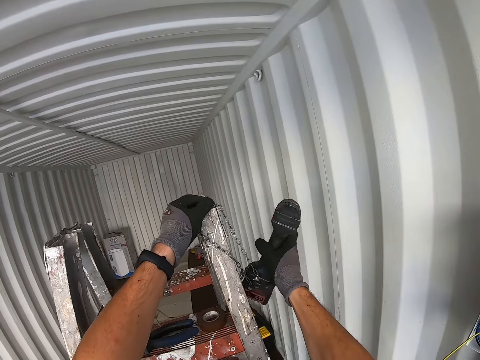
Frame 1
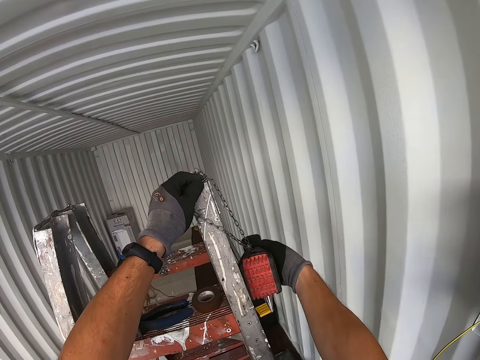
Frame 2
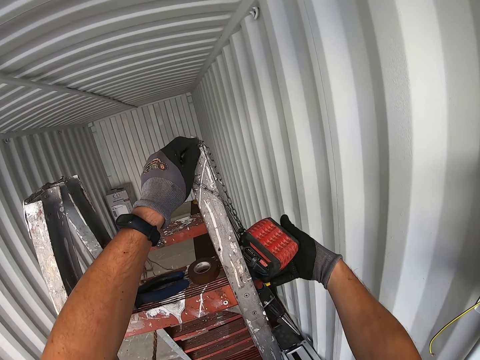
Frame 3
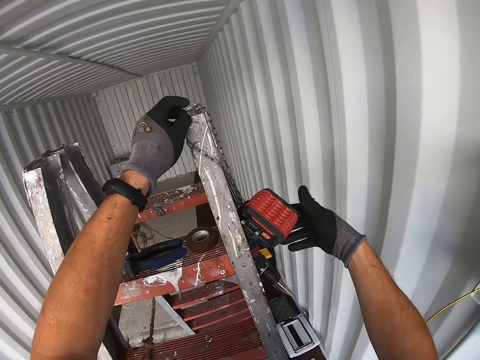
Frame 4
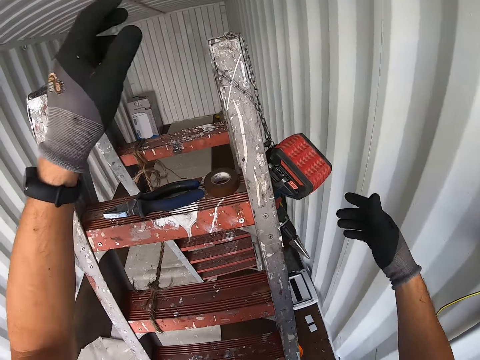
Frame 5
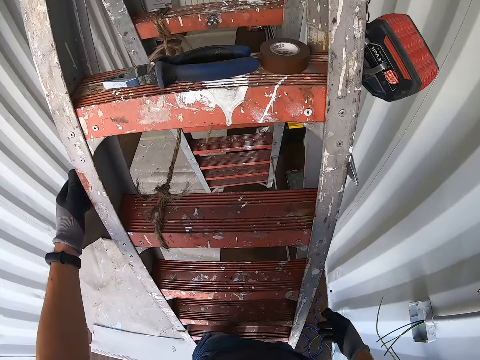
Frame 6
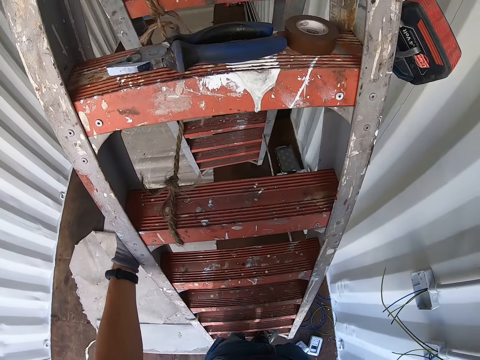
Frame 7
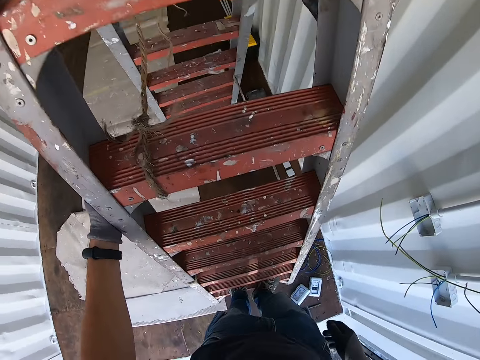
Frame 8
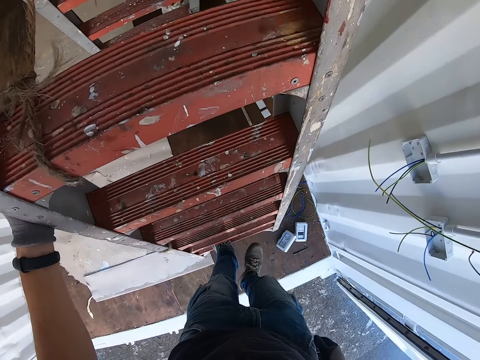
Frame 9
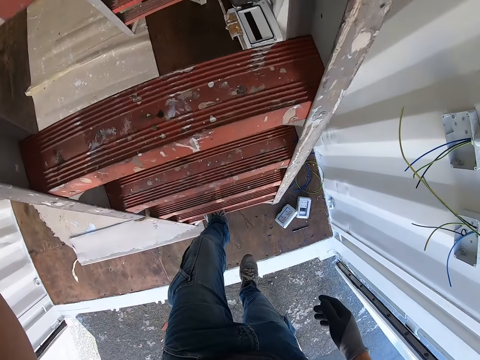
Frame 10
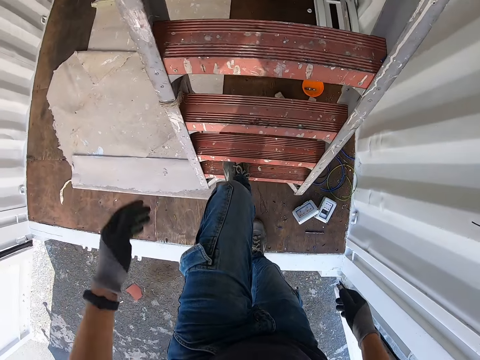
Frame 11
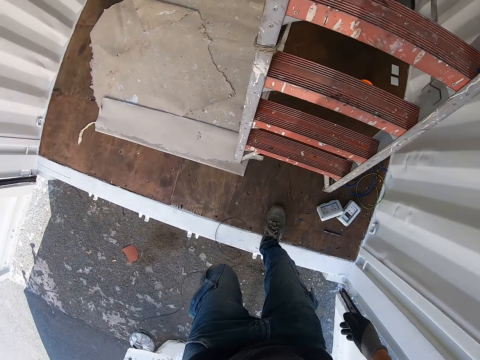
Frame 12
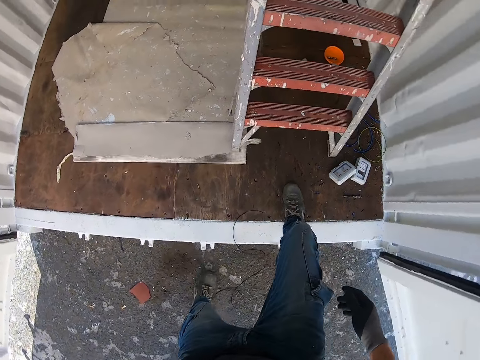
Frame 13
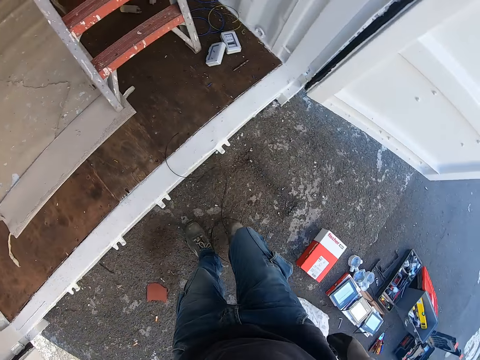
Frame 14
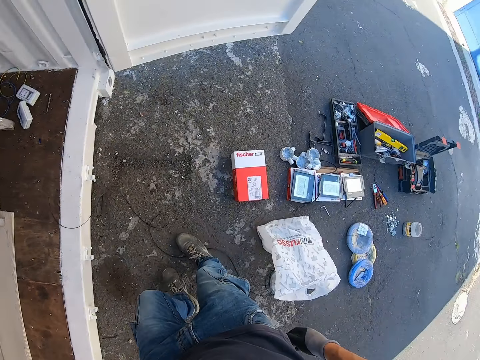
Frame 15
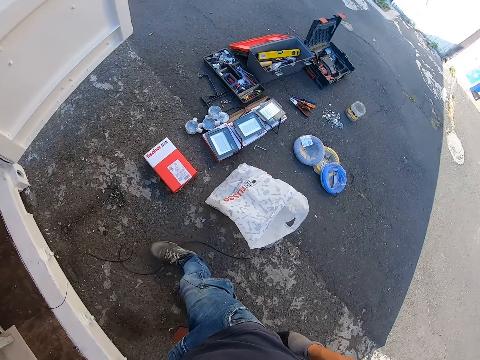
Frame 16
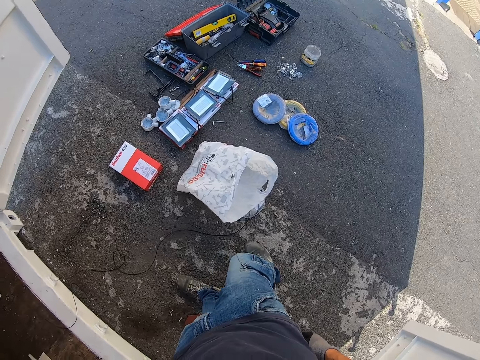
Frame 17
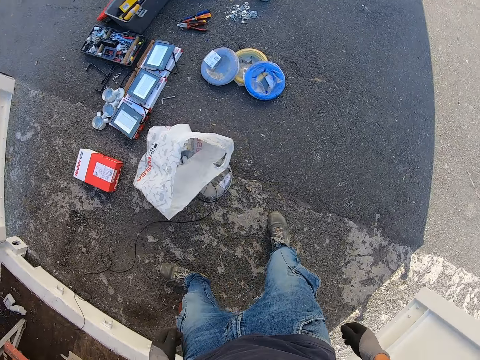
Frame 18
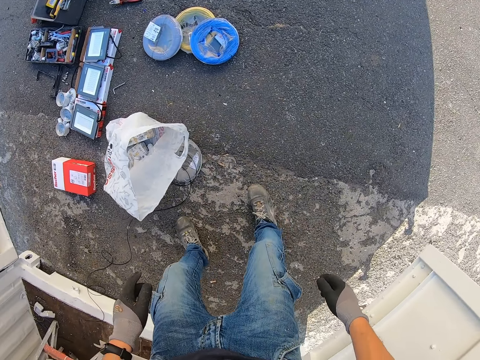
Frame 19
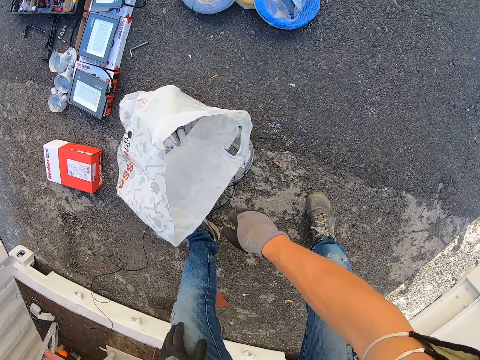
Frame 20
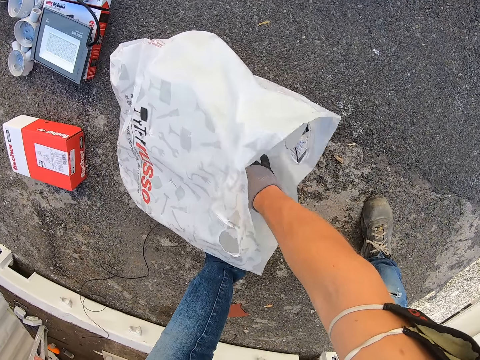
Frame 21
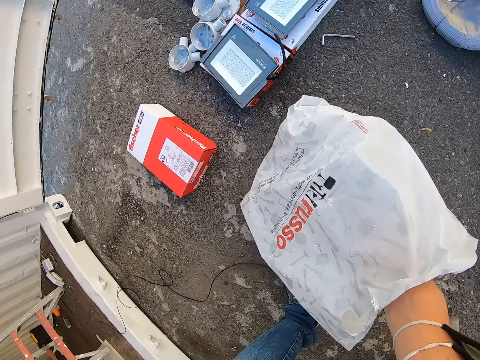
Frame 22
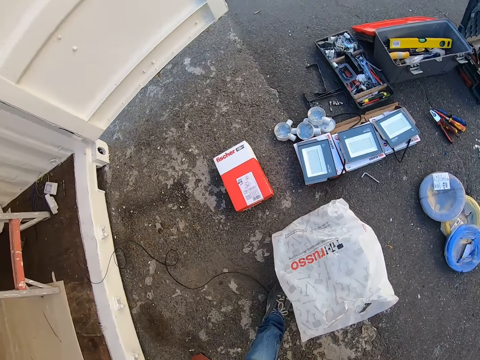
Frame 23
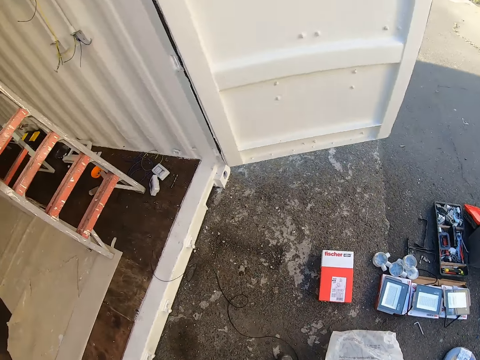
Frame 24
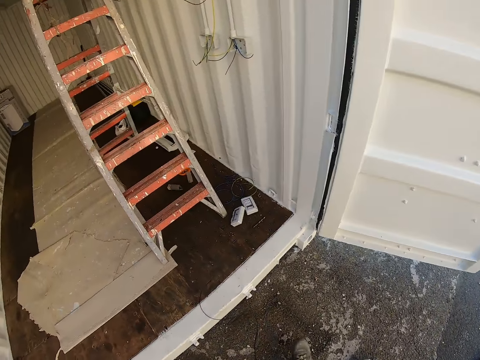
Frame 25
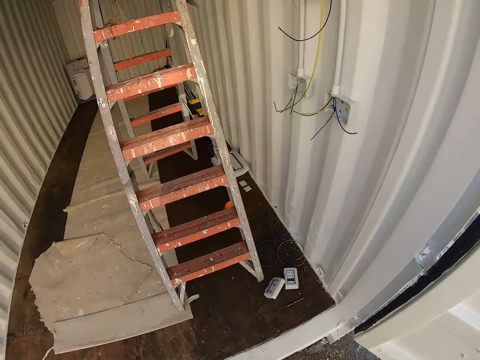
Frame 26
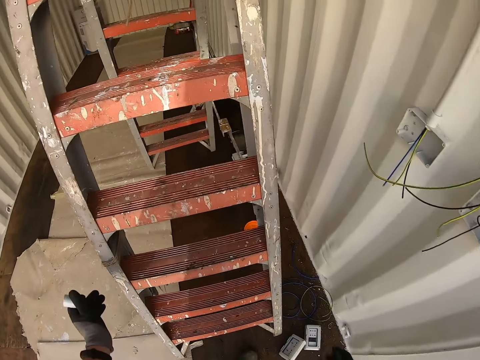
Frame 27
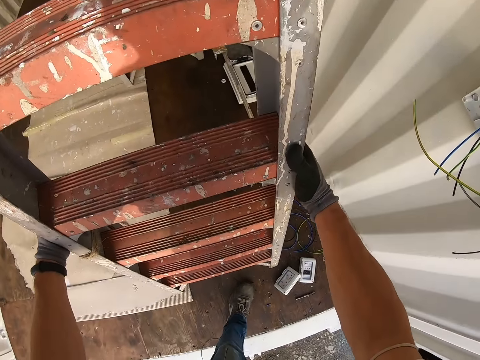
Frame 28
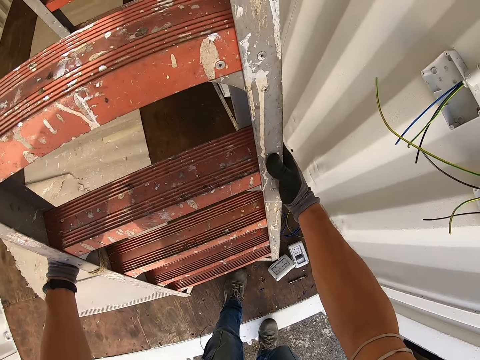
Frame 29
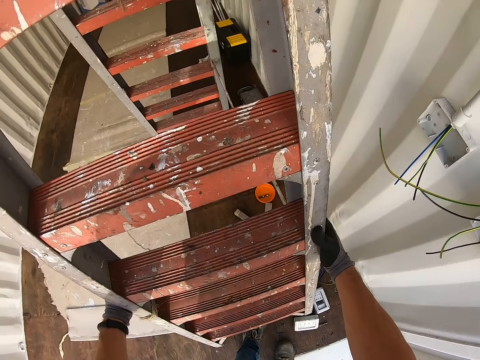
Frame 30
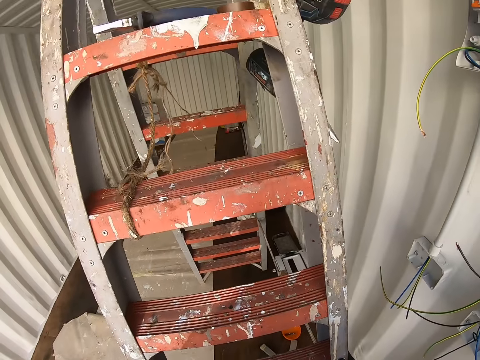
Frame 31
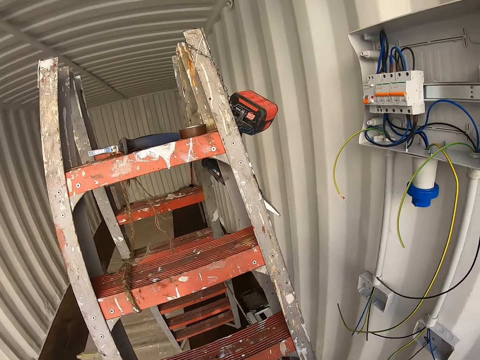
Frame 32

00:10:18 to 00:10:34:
The camera wearer hangs the drill in the ladder. They climb down the ladder, look around and pick something from the nylon bag. They walk to the ladder. They pull the ladder. They carry the ladder.

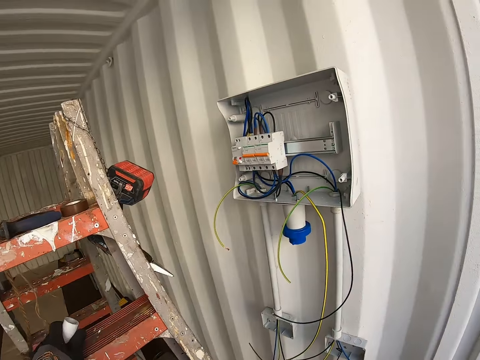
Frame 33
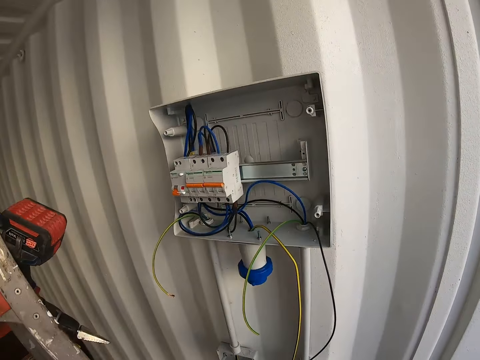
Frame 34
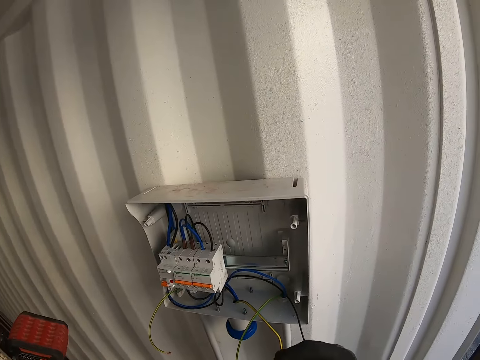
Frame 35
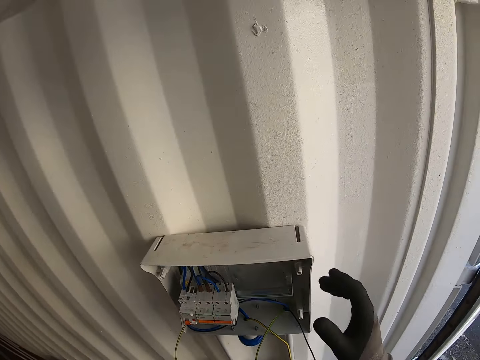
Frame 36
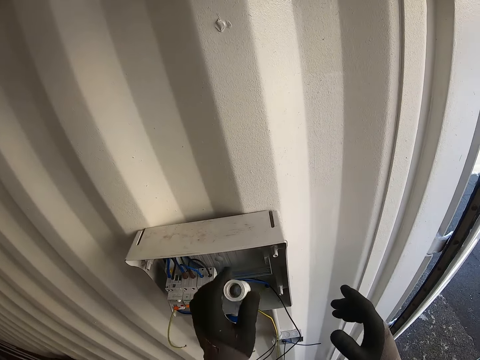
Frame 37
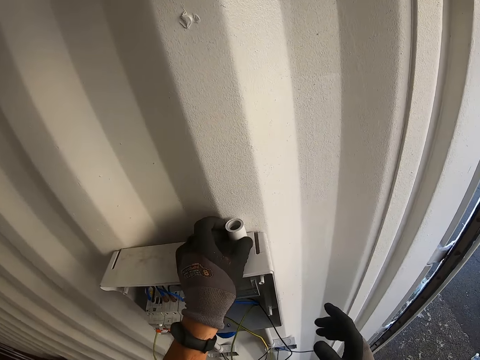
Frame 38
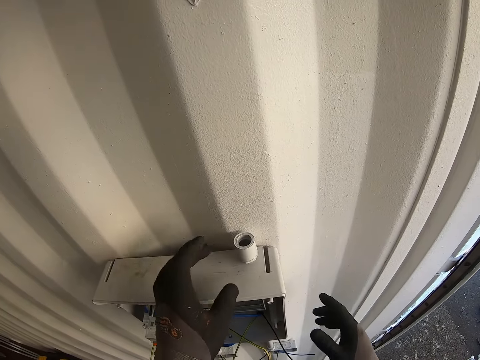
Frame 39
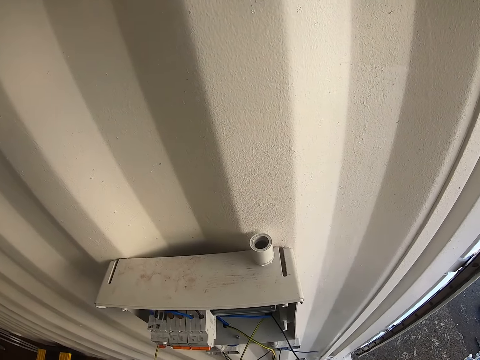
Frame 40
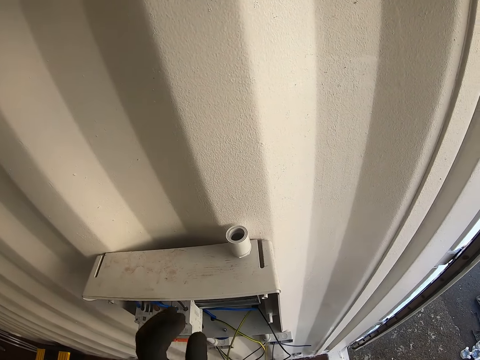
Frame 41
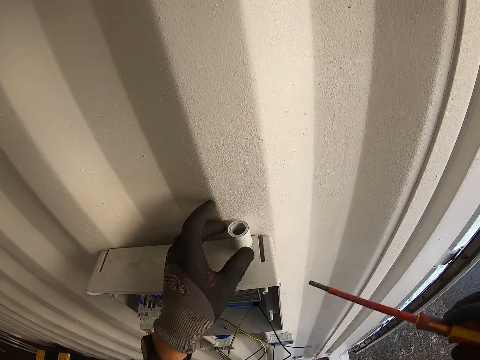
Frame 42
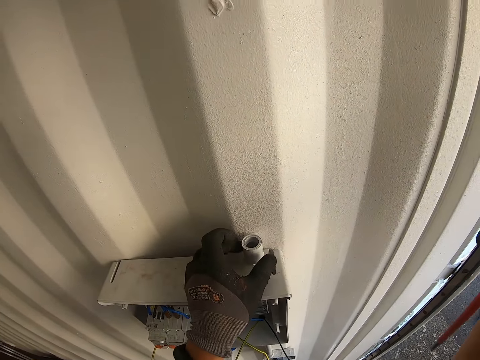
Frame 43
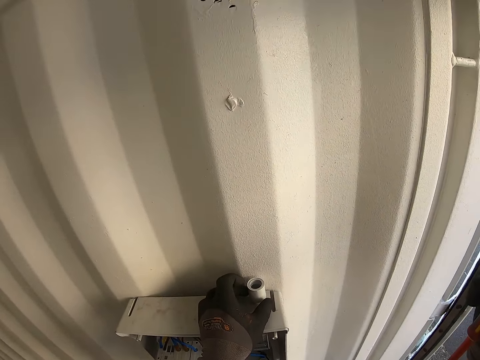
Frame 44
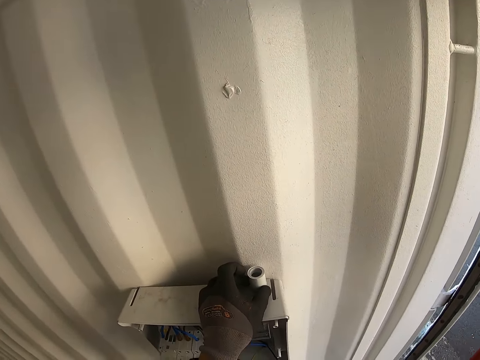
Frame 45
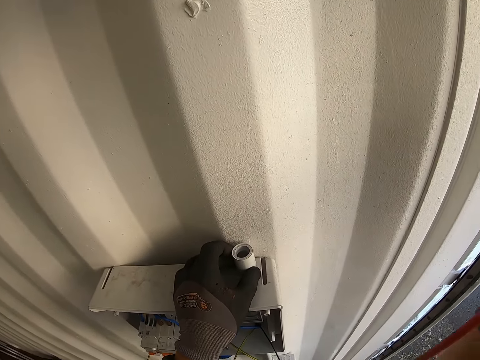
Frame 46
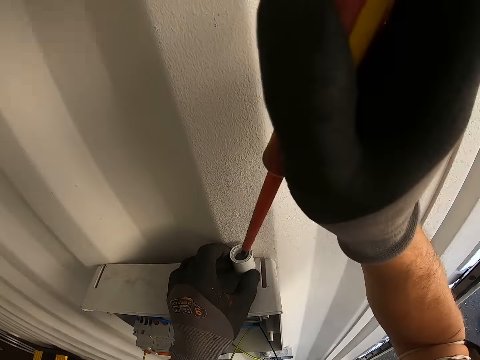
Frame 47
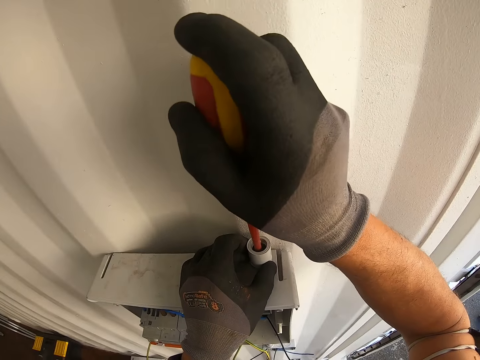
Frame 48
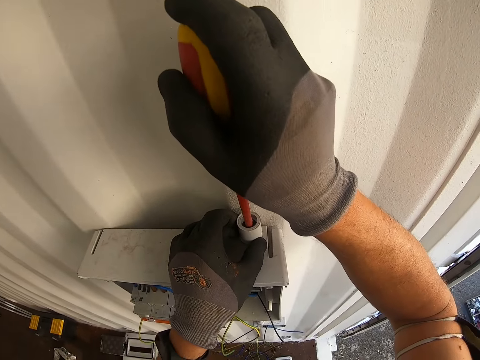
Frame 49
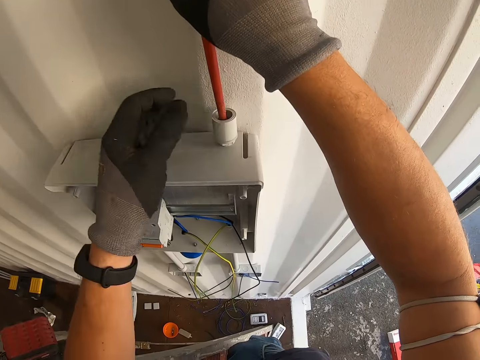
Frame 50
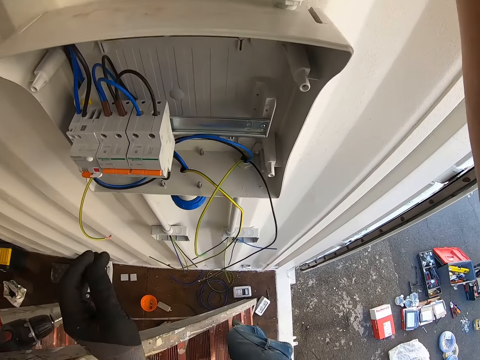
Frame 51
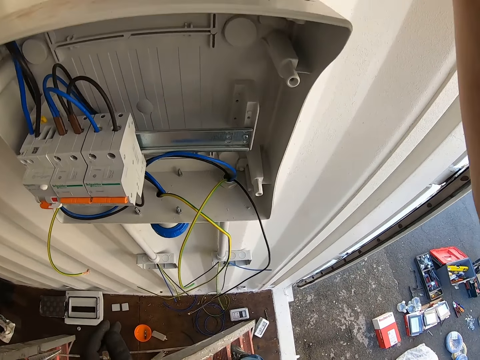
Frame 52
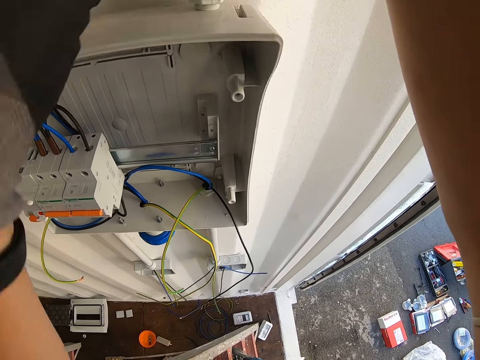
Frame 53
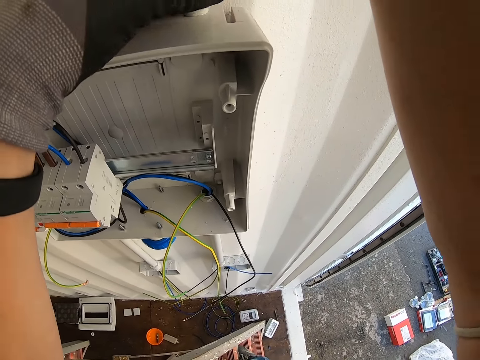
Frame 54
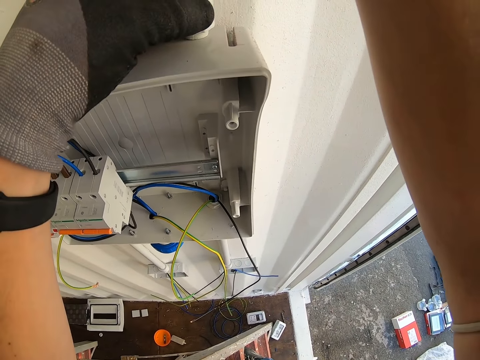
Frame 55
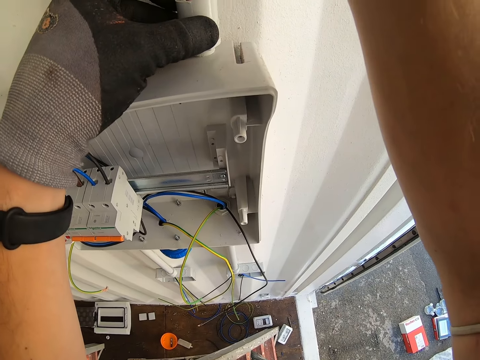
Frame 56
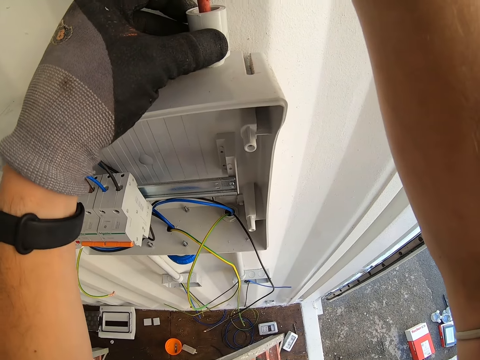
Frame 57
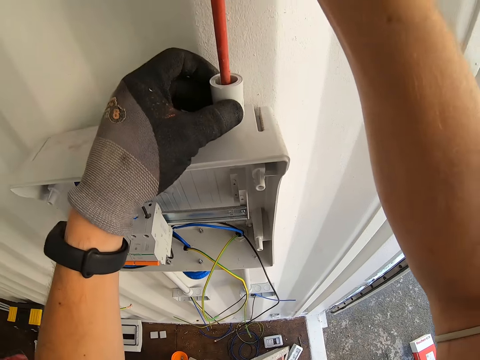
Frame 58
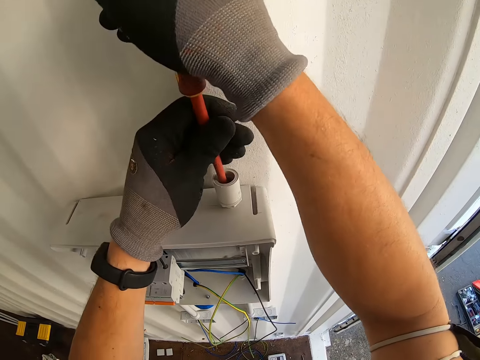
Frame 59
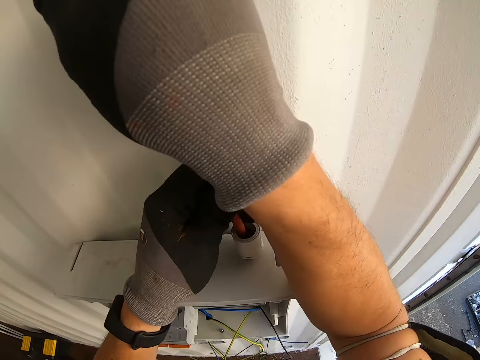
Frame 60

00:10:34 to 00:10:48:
The camera wearer climbs the ladder. They place the conduit pipe on the cutout box. They pick up the screwdriver. They mark the cutout box. They fix something on the panel box with the screwdriver.
